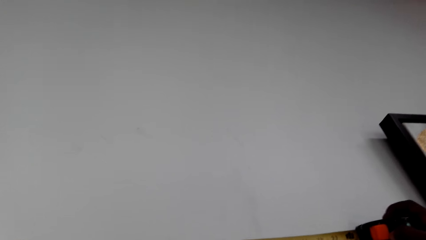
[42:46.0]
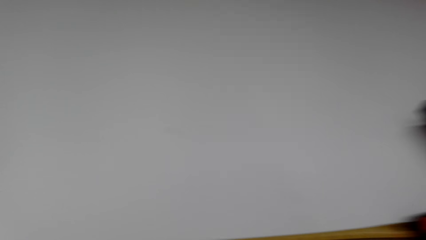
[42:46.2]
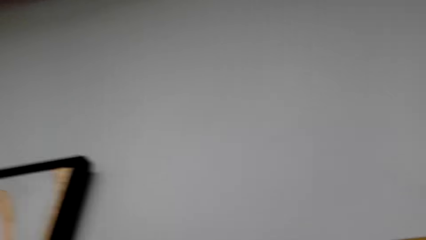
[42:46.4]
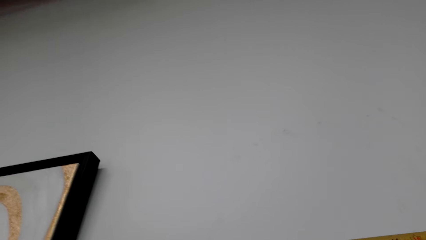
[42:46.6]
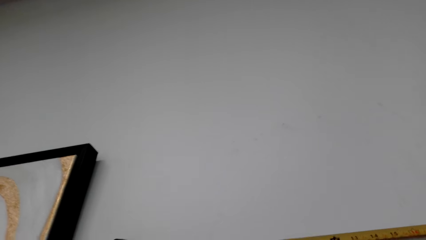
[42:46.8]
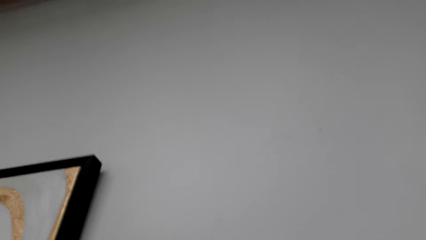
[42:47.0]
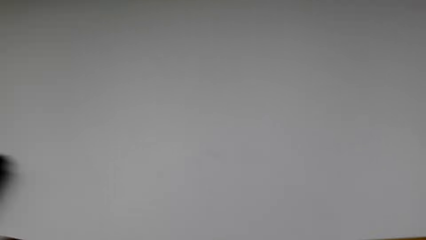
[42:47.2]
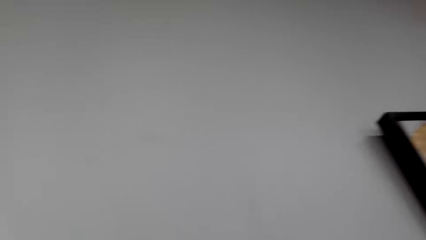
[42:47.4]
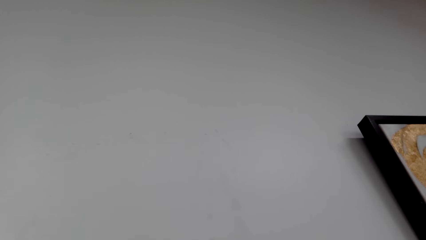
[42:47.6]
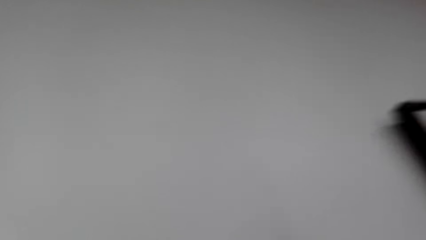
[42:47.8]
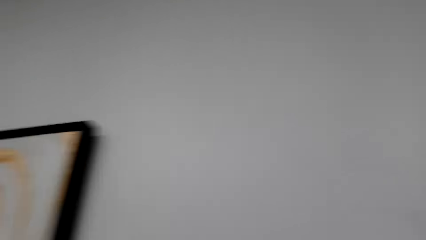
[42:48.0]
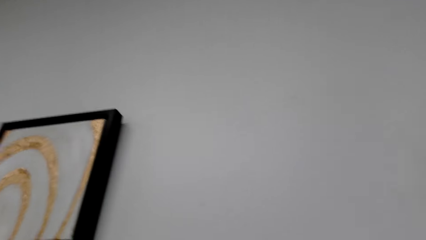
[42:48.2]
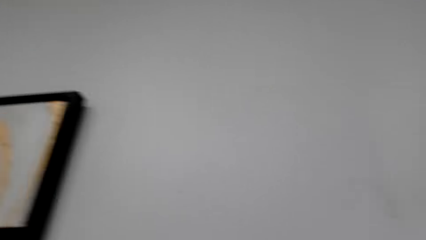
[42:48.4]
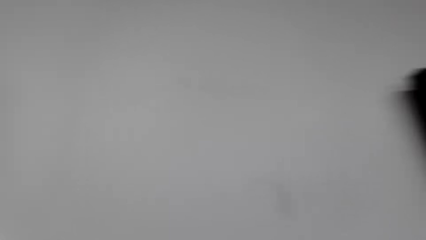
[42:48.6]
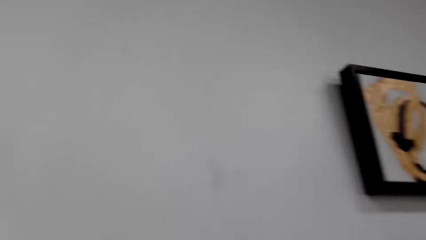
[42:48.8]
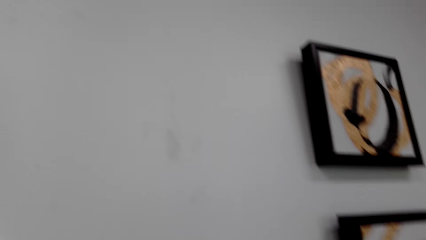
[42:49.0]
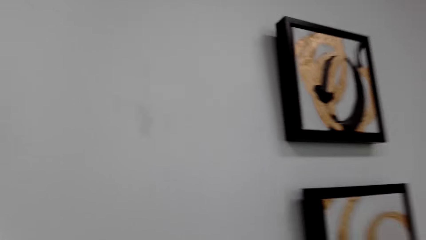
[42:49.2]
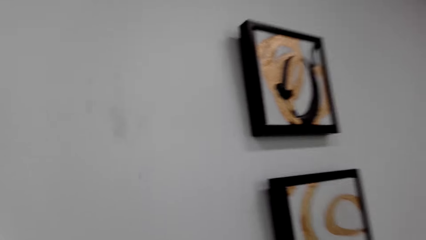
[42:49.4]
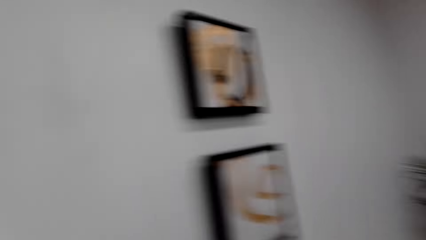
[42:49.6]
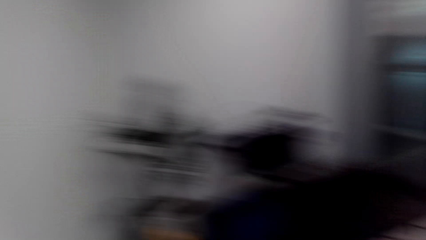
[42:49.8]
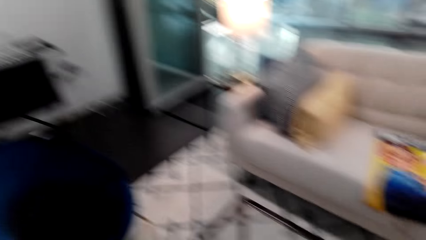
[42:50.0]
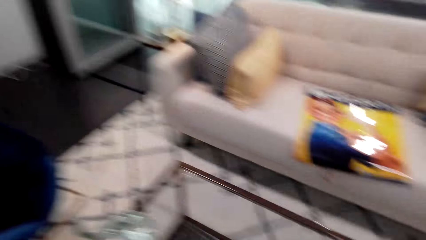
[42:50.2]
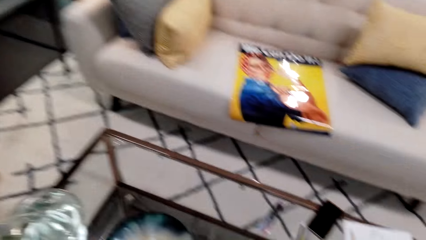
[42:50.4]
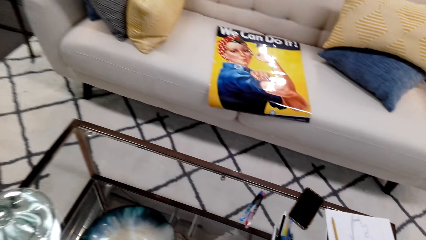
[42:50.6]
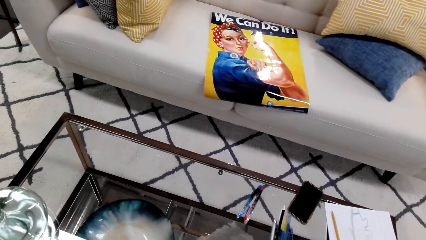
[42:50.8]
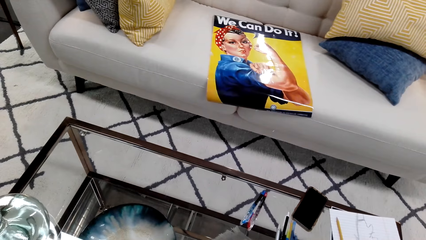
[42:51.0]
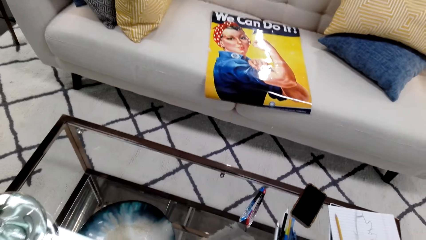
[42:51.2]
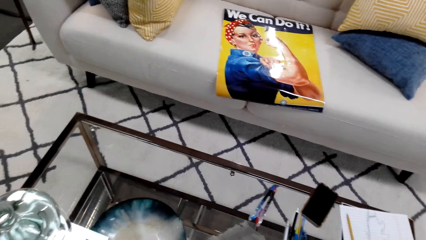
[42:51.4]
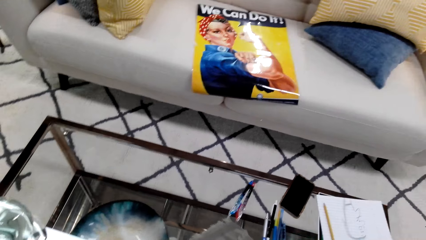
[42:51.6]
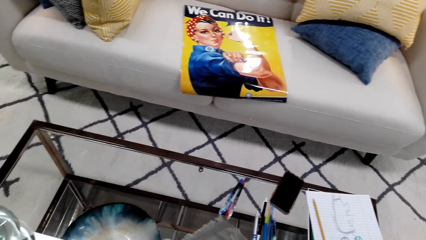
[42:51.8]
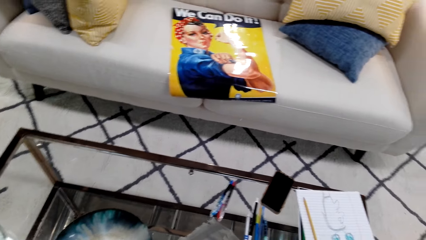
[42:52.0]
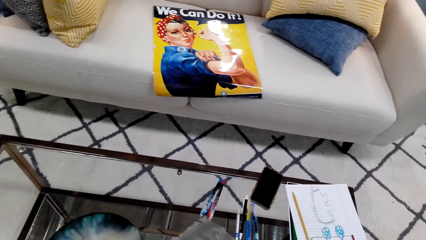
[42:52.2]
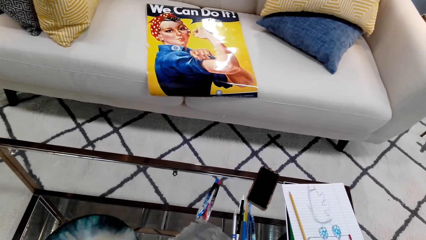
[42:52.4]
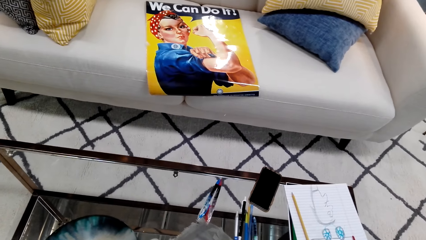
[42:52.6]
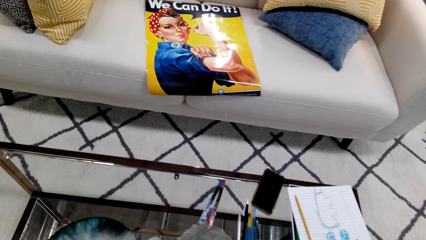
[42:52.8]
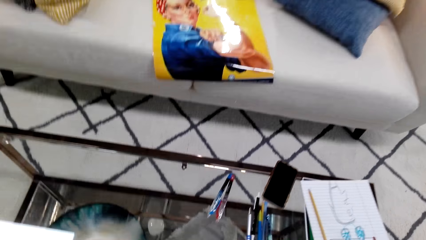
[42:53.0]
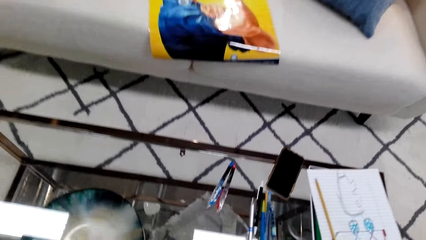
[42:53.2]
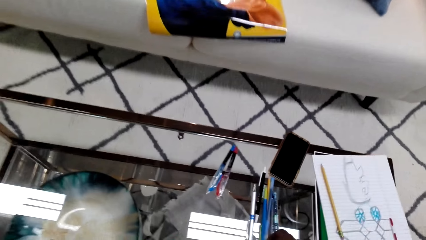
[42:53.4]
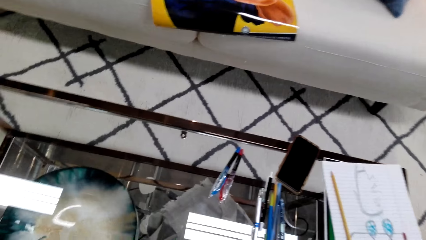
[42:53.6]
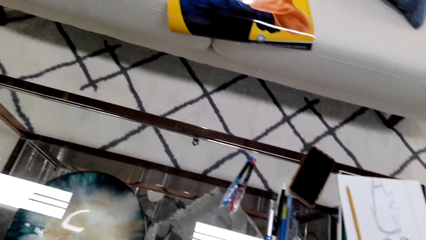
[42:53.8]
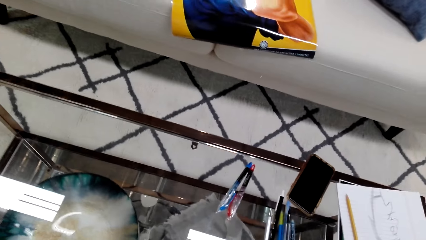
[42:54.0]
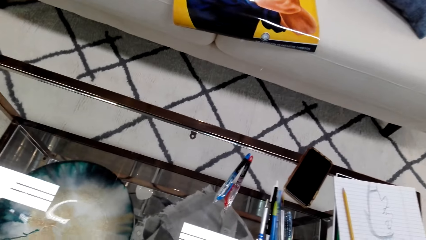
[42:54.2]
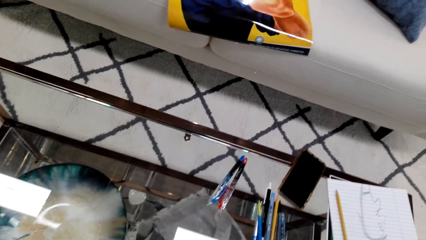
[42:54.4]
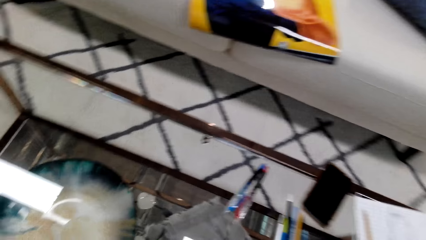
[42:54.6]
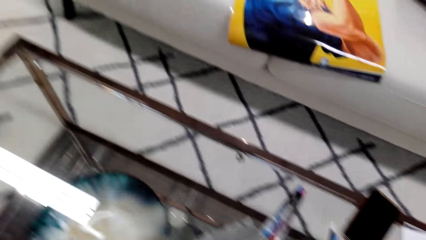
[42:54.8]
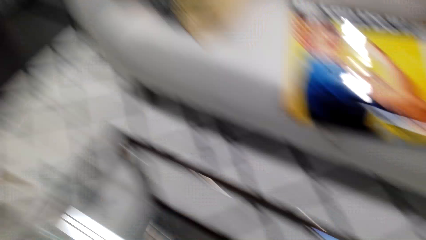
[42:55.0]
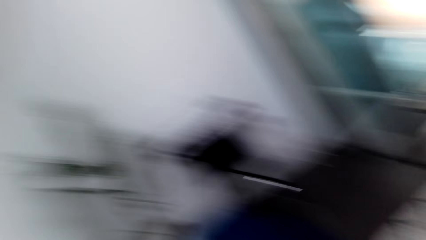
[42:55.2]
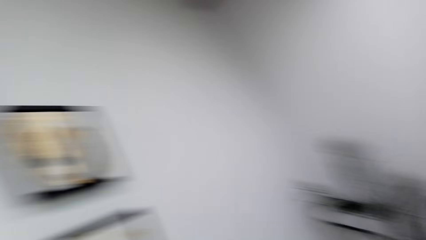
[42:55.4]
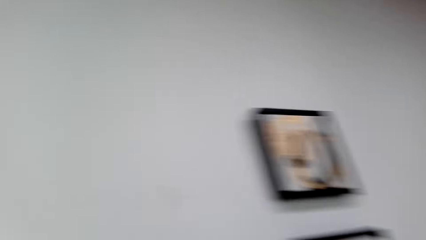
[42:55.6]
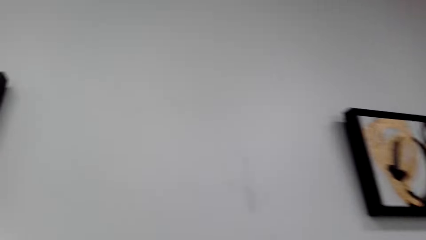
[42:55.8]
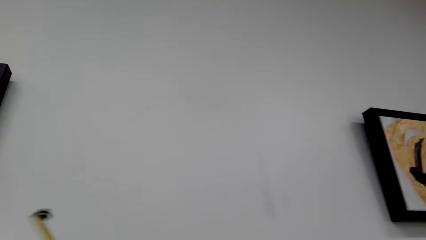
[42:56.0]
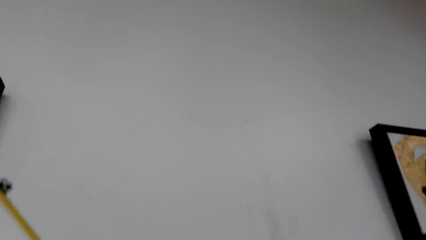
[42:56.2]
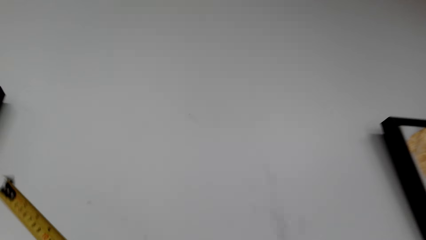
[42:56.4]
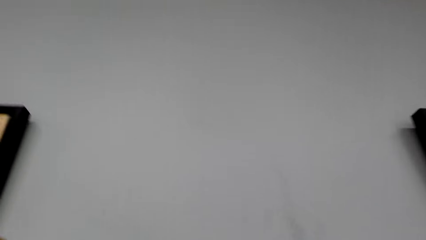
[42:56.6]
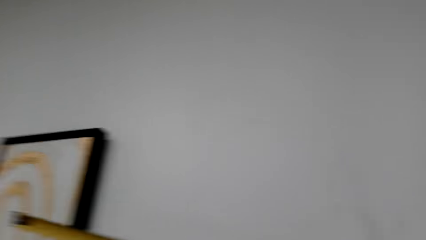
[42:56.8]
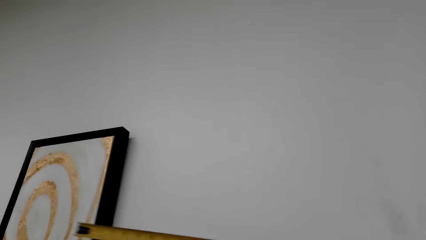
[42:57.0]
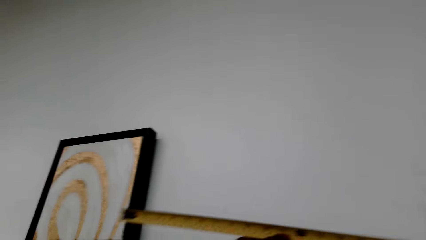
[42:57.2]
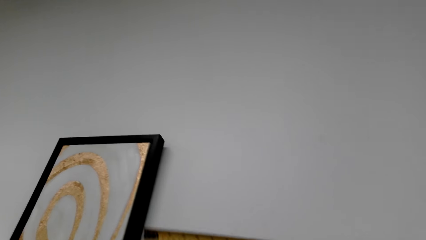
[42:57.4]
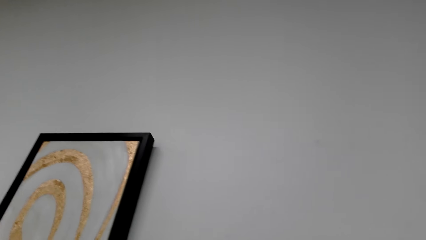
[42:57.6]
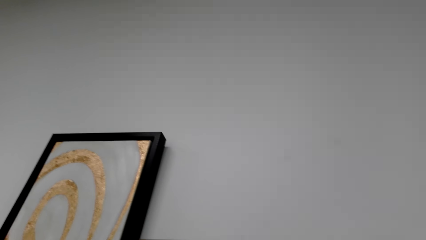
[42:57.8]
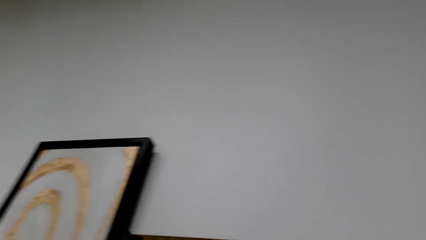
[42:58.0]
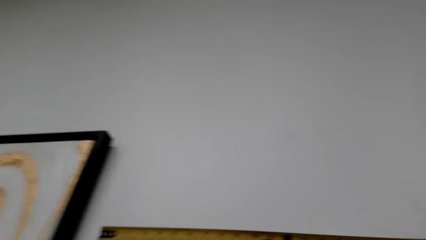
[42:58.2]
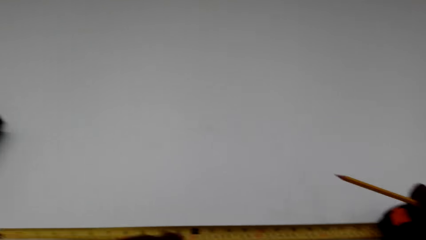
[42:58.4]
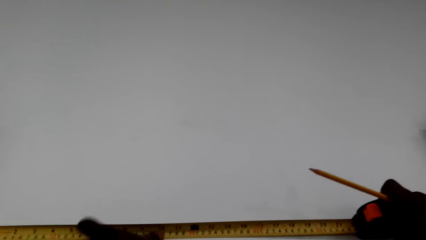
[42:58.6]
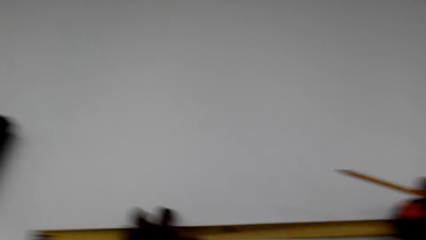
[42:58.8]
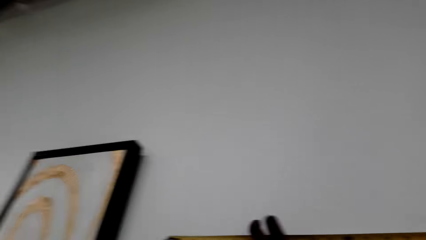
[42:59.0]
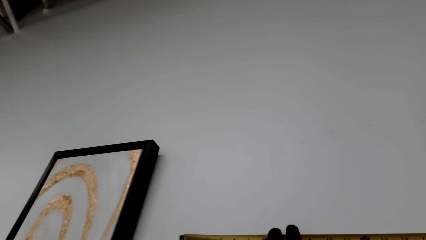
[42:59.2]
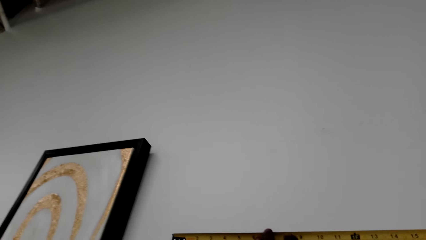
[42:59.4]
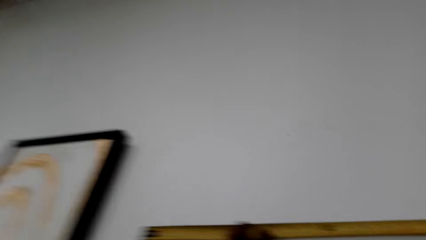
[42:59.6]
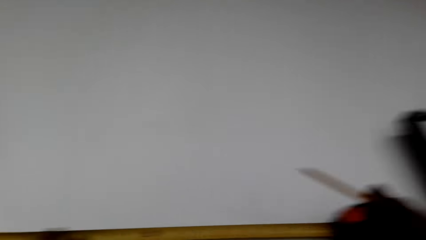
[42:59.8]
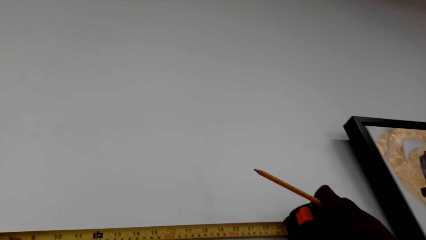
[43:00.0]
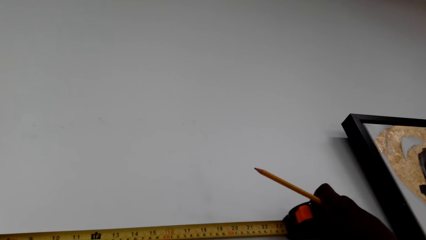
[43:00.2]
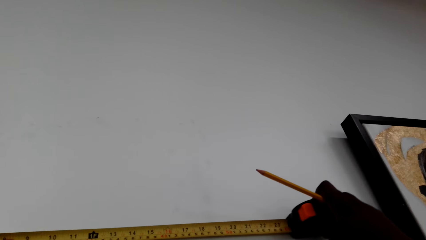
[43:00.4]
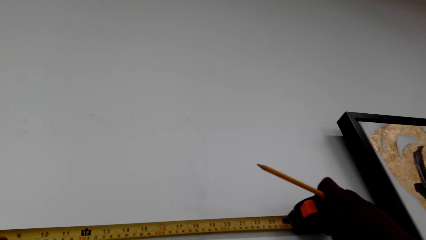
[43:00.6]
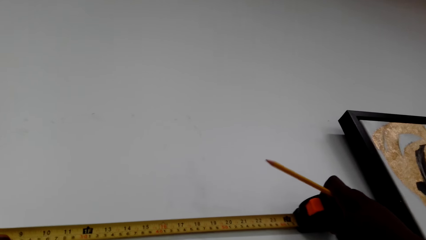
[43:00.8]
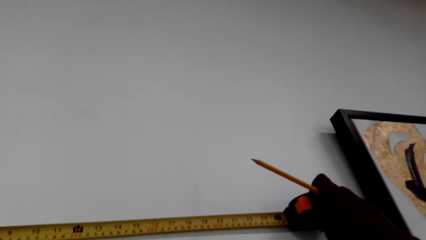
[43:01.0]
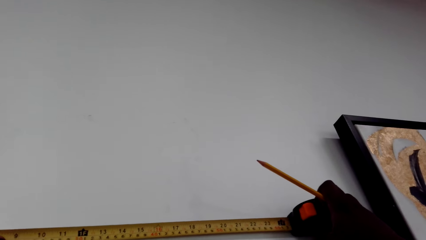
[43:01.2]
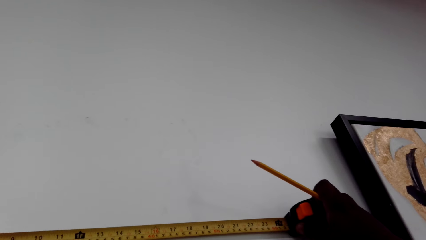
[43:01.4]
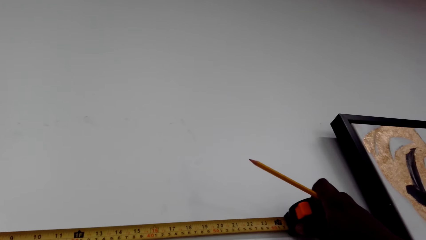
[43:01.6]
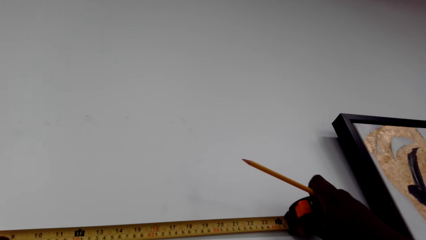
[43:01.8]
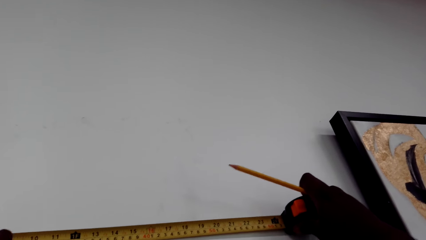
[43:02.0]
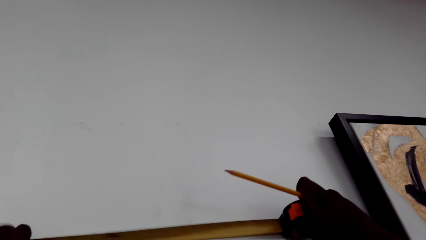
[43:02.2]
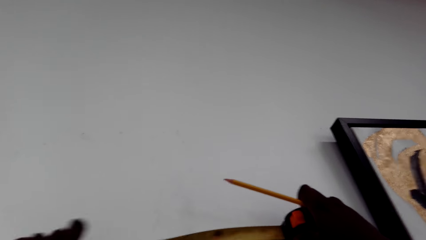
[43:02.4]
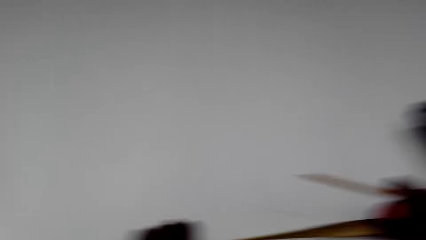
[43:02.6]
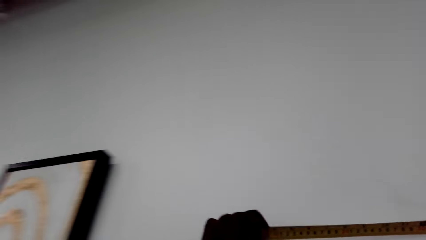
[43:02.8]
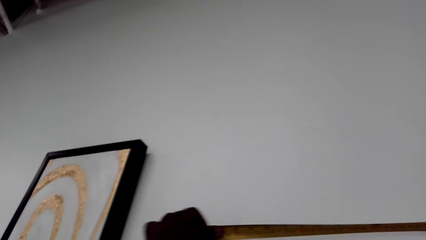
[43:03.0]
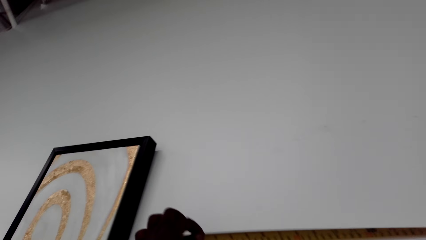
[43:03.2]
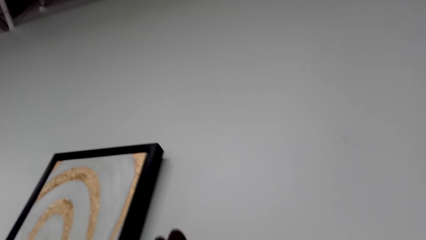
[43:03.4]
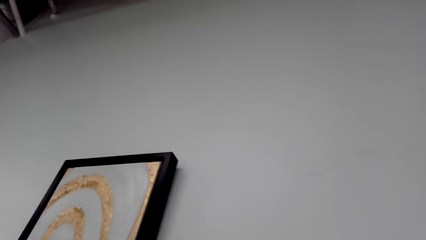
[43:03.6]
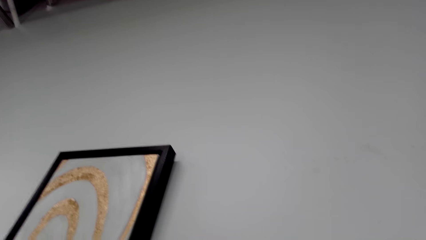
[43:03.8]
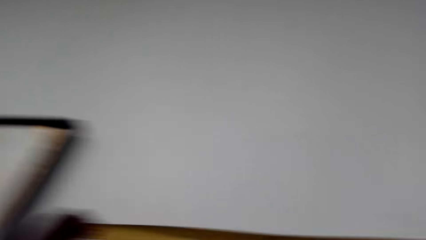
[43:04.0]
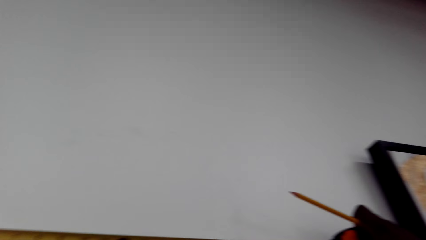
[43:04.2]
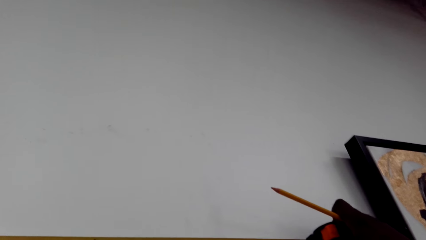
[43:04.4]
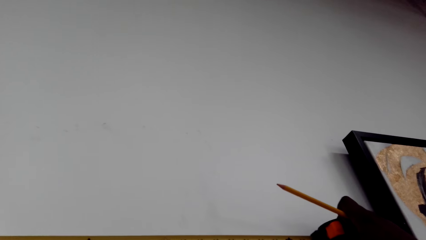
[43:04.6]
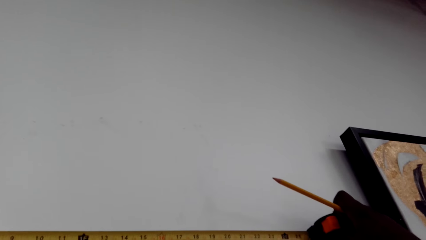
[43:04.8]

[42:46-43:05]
The camera wearer looks around the house. They measure the wall. They hold a tape measure on the wall. They hold a pencil. They turn around. They hold the tape measure on the wall.
